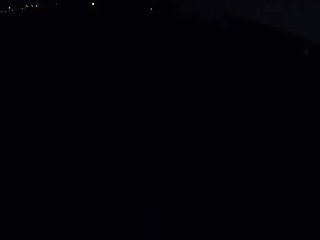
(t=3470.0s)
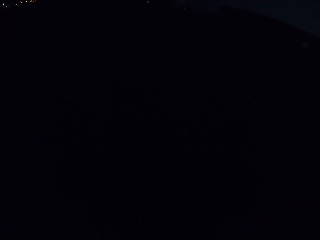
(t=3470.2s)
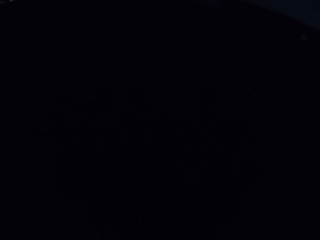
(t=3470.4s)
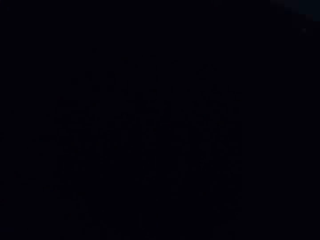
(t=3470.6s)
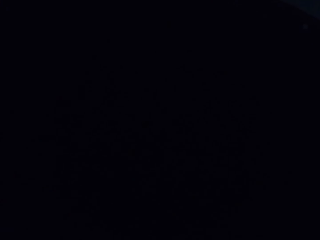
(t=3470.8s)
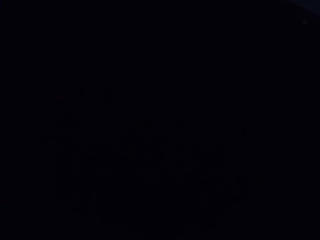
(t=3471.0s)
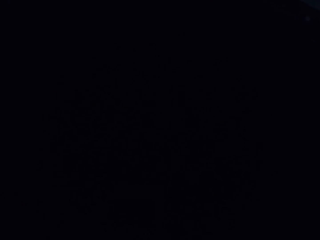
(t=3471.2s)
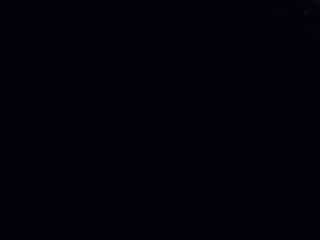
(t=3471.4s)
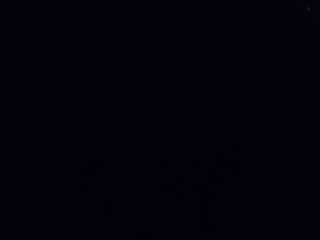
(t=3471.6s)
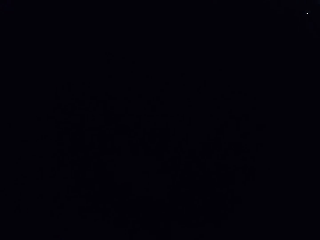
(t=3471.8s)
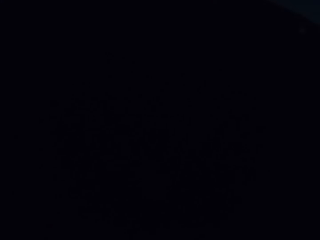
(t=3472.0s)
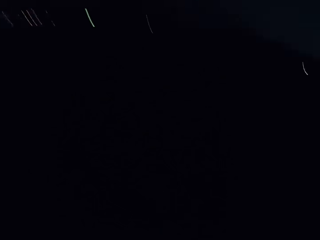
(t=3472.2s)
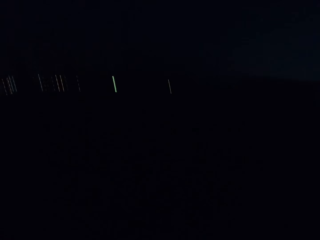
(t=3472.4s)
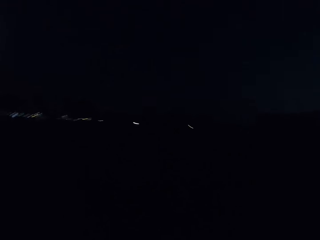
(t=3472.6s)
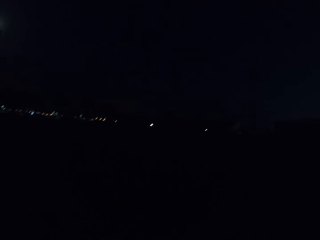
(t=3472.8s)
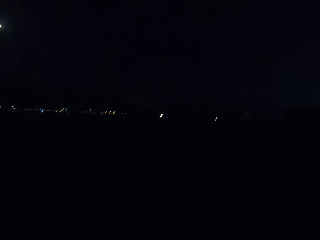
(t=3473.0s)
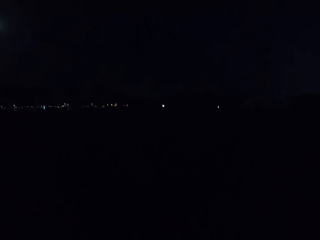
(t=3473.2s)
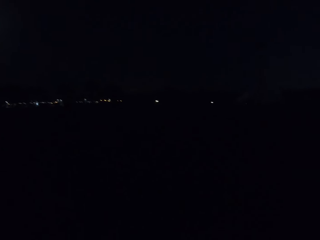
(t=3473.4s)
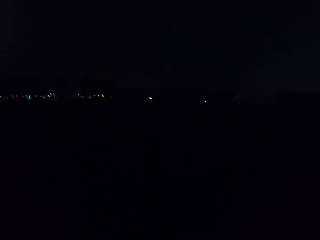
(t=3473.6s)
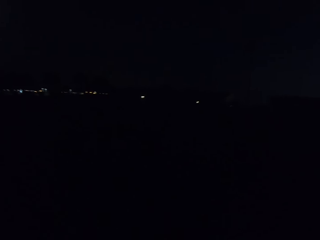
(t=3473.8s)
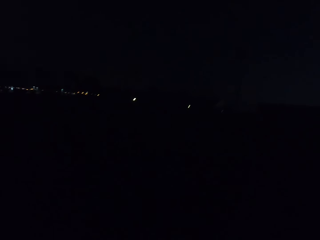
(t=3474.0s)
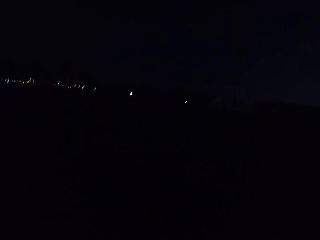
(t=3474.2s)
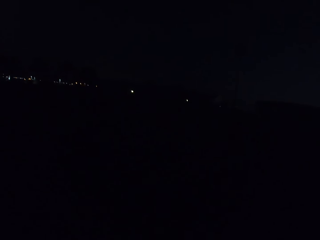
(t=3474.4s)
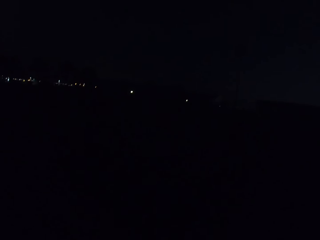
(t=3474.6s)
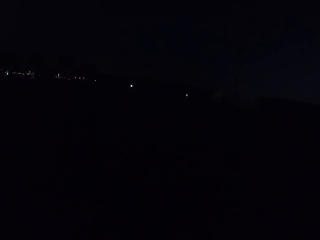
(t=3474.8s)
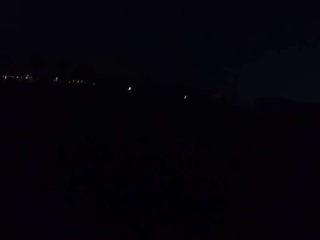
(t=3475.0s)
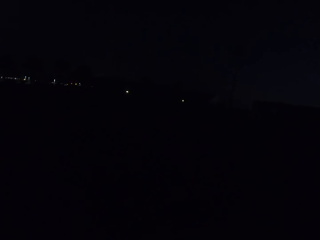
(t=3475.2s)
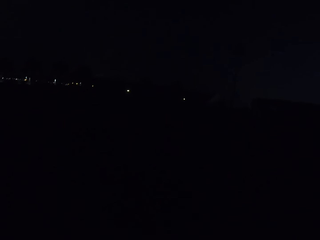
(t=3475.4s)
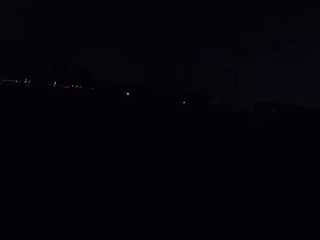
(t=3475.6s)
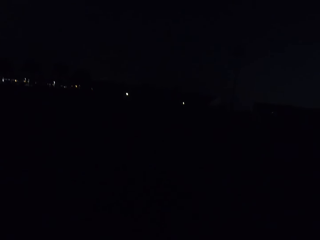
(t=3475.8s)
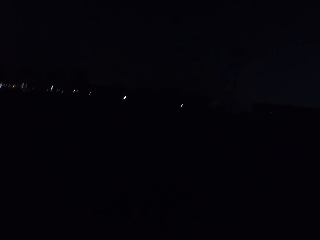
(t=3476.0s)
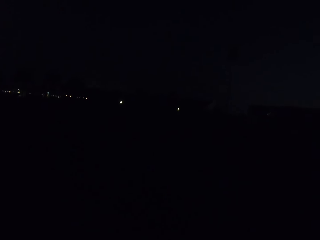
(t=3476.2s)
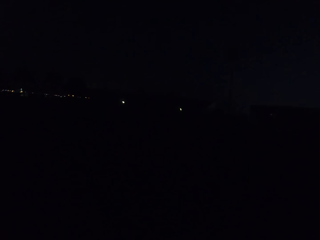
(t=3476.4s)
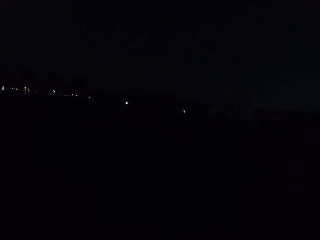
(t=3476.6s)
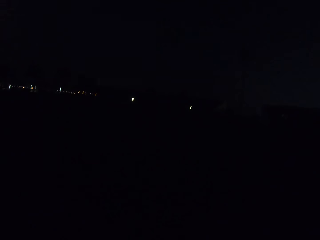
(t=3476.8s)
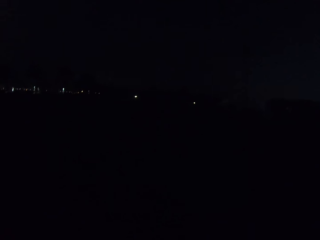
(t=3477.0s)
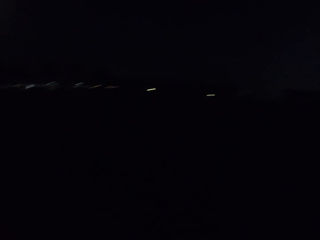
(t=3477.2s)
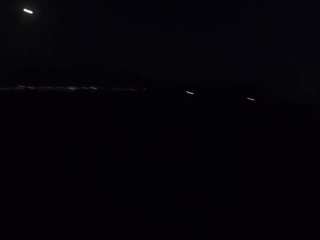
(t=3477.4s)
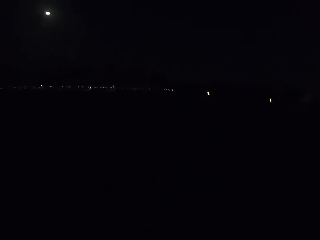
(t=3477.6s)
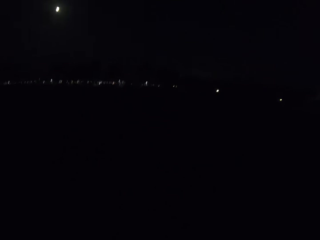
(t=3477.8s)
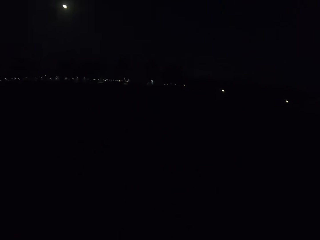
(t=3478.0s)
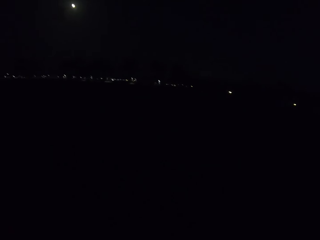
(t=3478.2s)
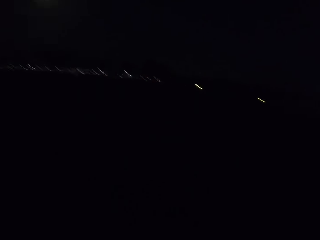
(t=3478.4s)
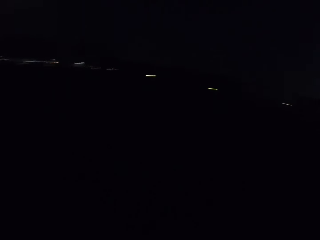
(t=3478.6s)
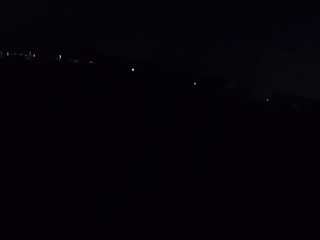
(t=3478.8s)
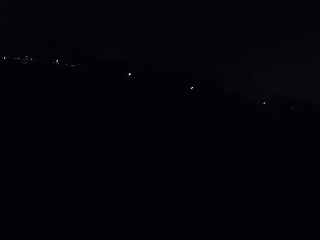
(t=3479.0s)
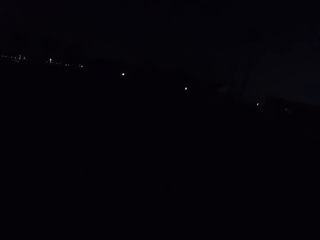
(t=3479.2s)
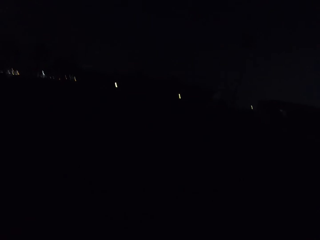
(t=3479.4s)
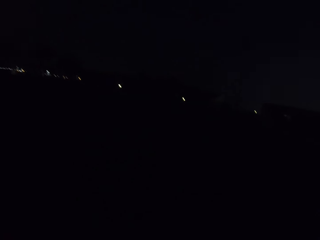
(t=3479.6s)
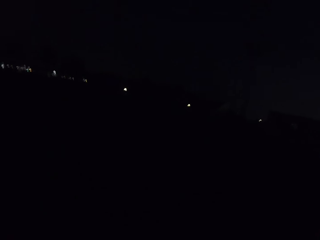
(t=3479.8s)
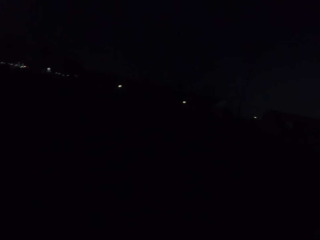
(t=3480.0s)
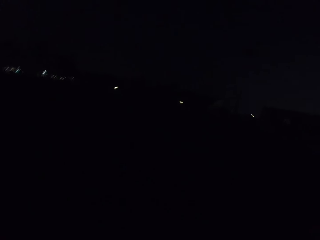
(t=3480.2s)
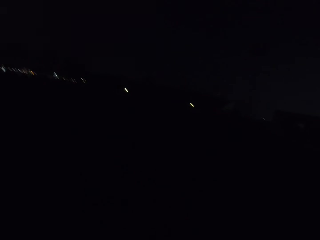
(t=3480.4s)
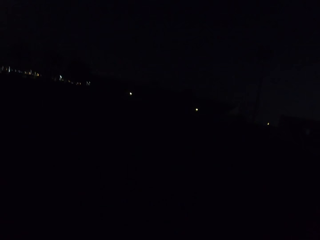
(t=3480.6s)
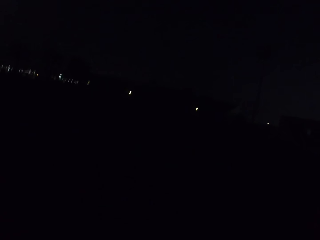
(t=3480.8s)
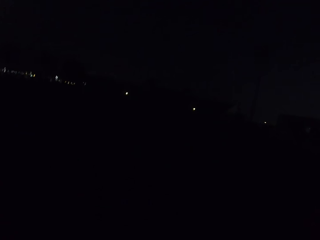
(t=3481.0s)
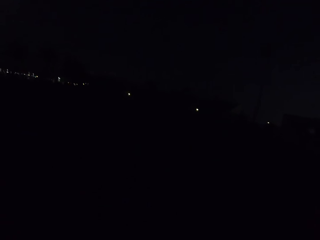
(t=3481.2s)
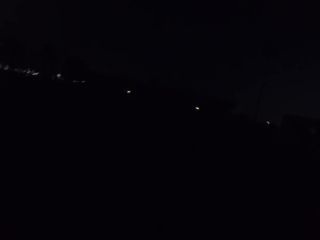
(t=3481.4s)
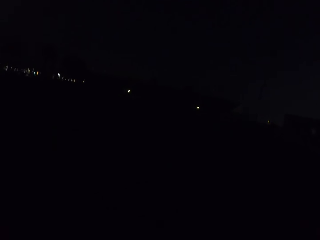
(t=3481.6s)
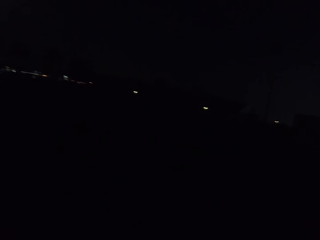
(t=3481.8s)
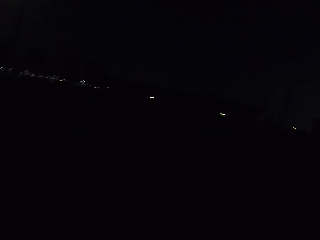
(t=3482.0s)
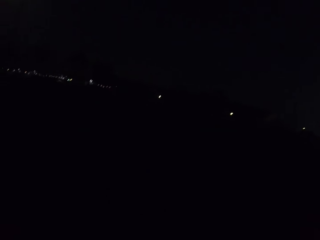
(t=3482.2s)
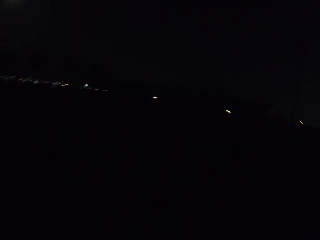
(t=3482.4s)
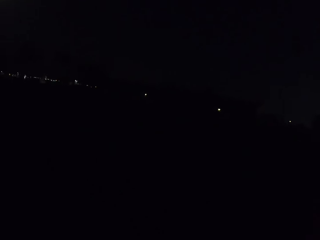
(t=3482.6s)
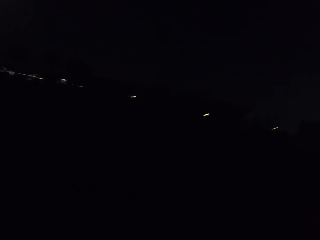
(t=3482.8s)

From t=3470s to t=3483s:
The camera wearer walks on the road. They walk on the road again. They look around. They look around again. They walk on the road.

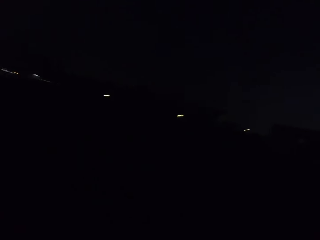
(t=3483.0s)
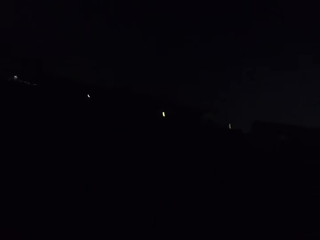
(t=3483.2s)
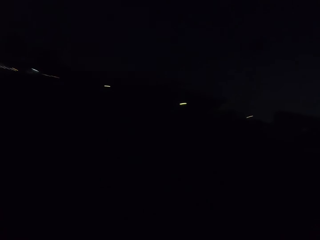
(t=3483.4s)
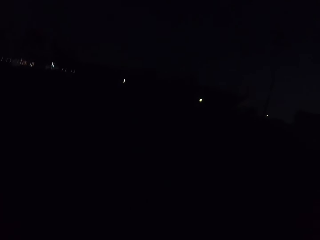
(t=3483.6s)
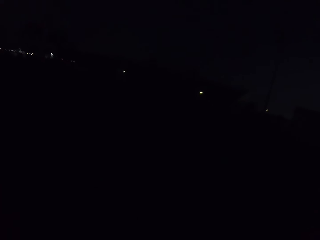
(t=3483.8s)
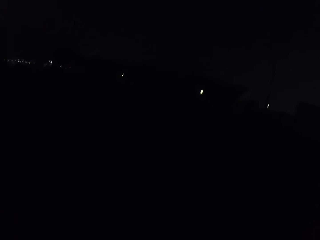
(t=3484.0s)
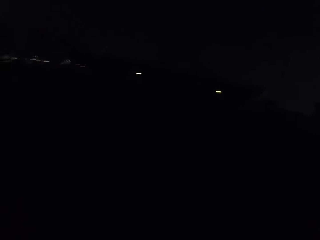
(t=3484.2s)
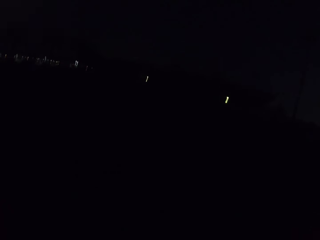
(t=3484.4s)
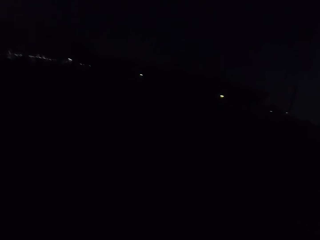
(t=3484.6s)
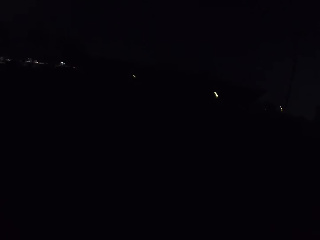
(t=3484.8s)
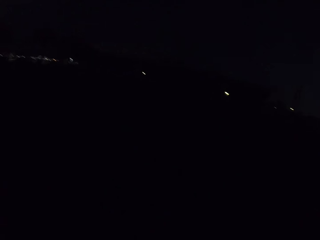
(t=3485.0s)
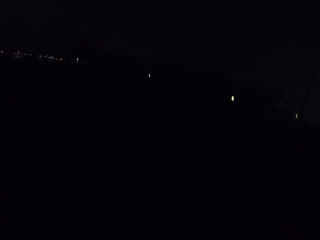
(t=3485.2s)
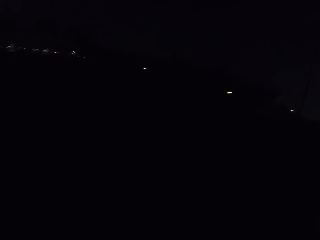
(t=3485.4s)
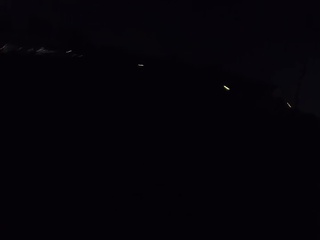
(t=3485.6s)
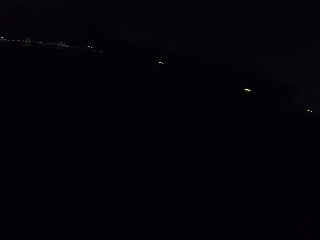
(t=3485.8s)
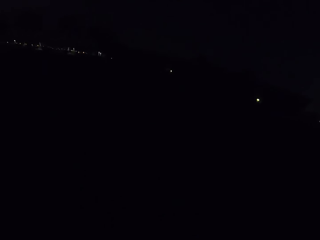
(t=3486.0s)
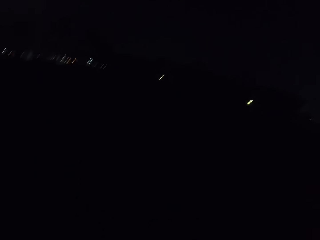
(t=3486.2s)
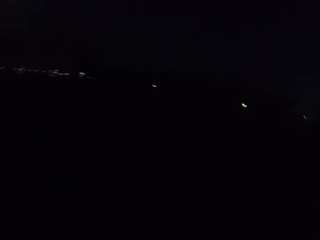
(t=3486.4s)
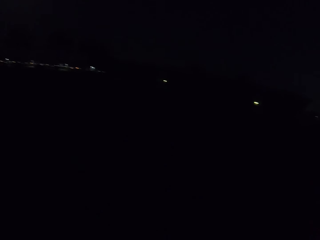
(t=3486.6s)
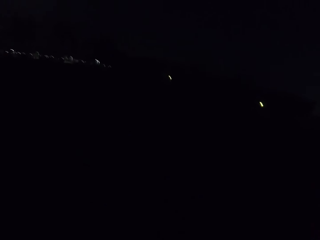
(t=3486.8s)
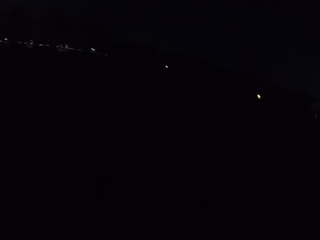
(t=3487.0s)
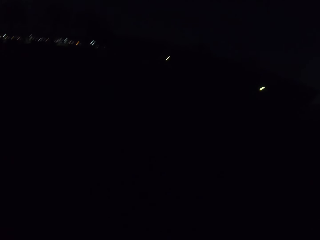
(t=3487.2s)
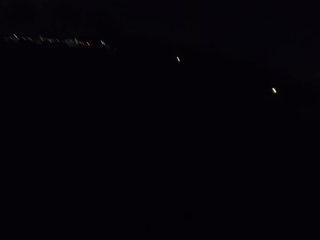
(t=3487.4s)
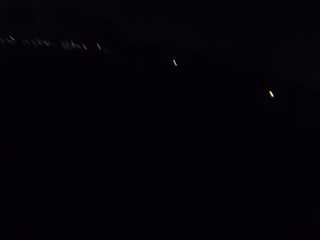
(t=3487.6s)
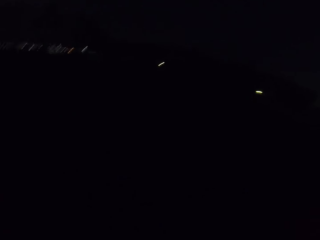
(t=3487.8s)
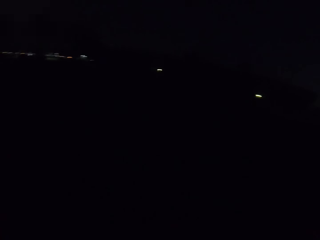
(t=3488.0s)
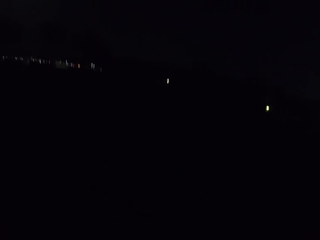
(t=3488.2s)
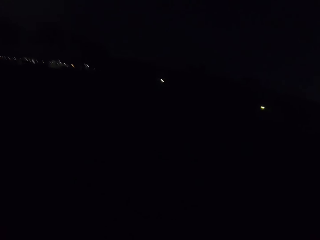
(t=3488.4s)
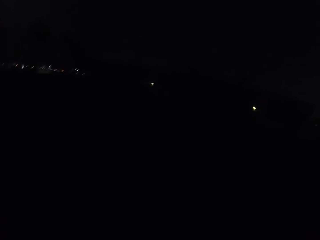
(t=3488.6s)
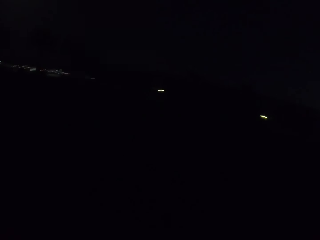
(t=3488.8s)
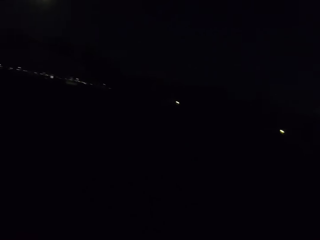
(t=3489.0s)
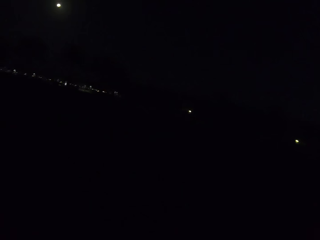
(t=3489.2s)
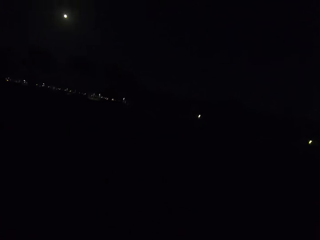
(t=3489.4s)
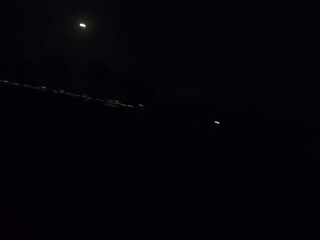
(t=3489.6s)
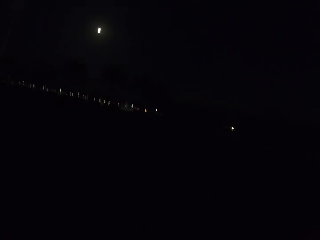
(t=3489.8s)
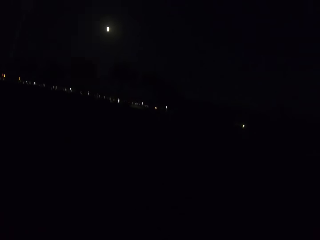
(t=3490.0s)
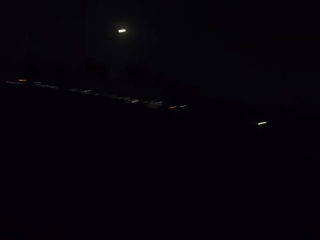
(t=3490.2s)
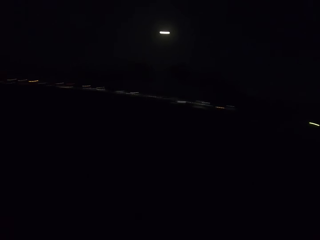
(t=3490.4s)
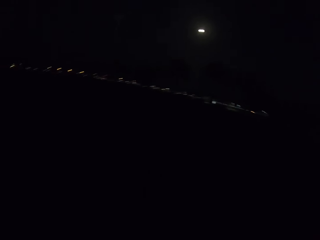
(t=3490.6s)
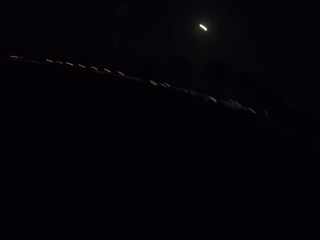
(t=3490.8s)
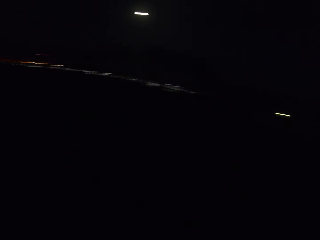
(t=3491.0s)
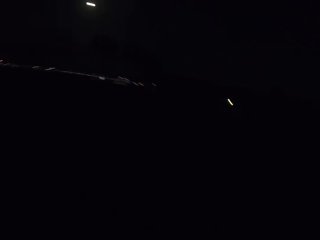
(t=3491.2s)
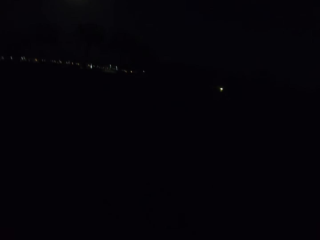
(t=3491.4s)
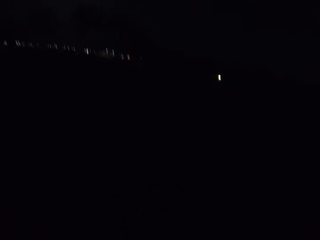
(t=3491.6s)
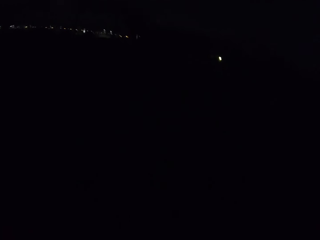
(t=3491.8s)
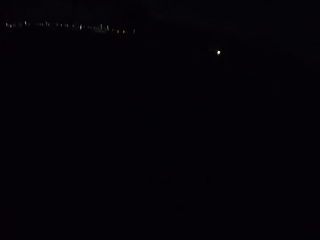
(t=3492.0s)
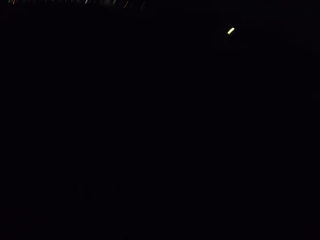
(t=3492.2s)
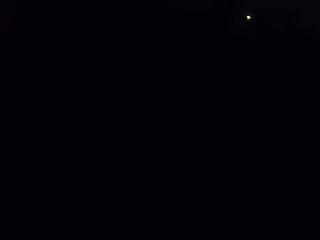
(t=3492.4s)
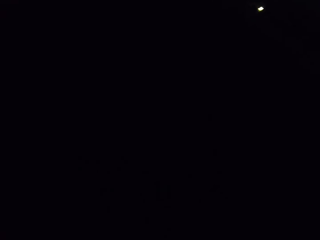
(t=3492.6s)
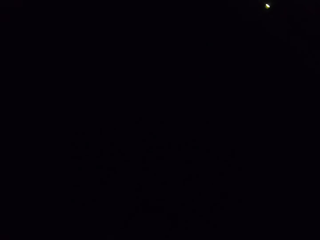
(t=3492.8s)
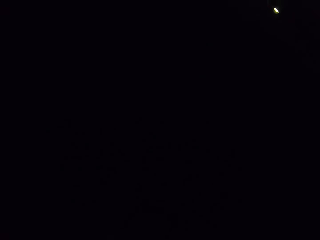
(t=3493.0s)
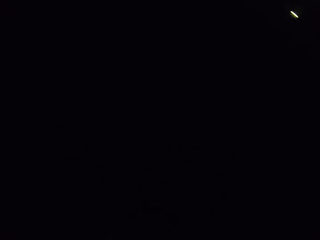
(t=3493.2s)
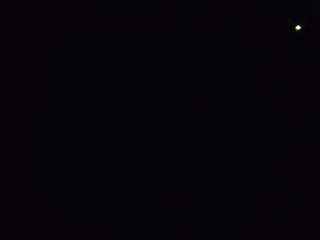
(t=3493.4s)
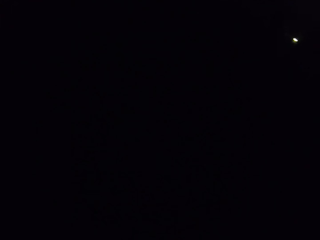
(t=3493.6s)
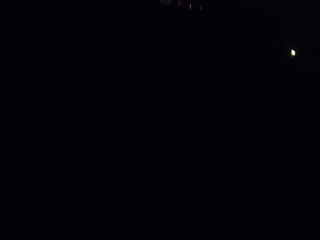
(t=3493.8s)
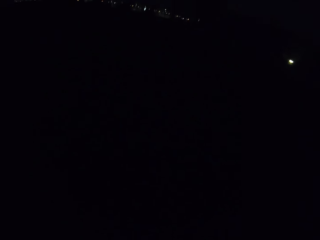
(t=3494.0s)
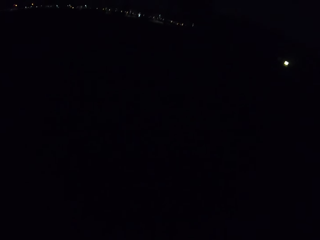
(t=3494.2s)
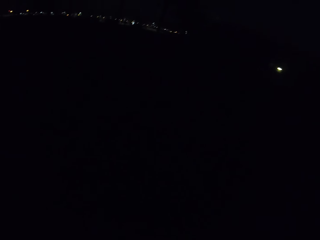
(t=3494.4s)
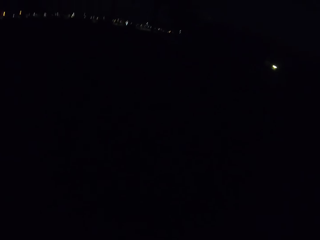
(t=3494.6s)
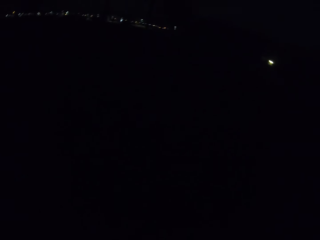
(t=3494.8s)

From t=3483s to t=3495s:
The camera wearer looks around. They walk on the road. They look around. They look around again. They walk on the road.
